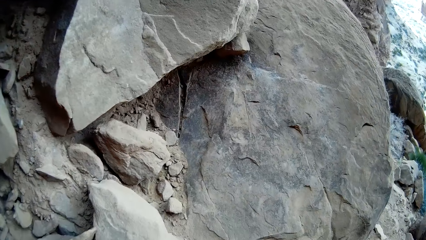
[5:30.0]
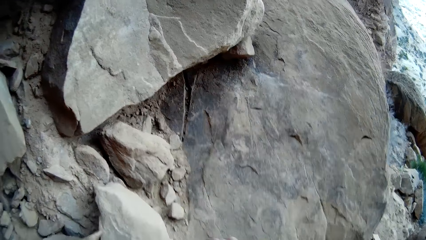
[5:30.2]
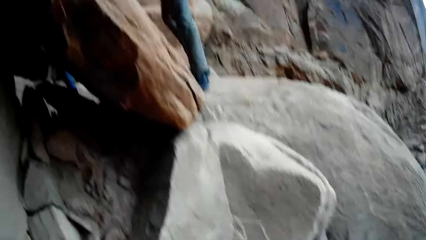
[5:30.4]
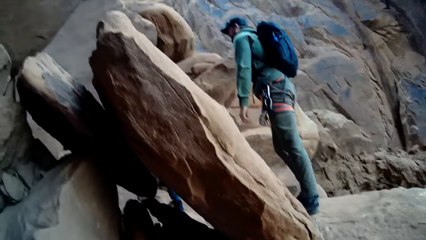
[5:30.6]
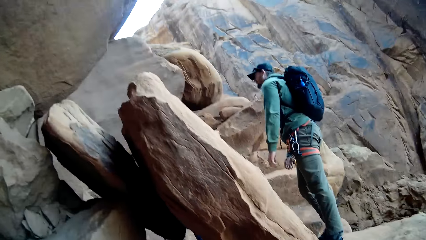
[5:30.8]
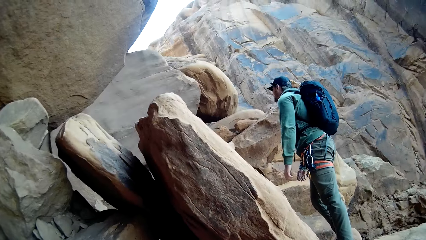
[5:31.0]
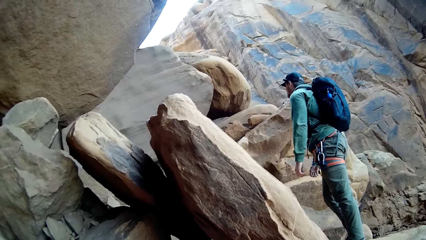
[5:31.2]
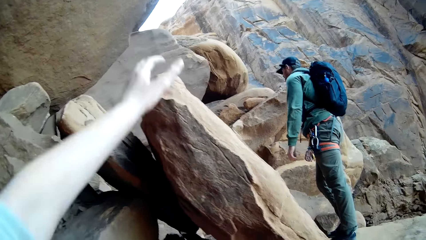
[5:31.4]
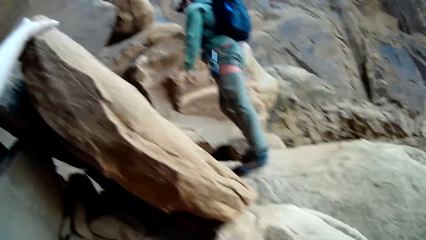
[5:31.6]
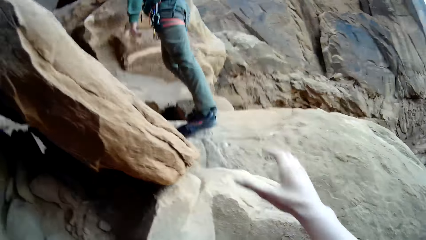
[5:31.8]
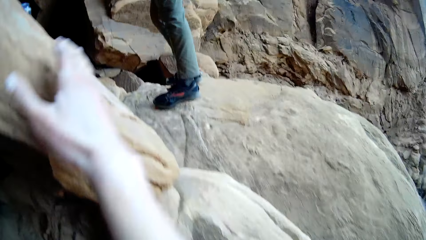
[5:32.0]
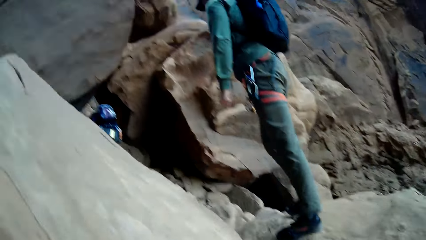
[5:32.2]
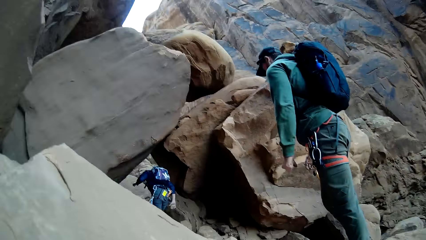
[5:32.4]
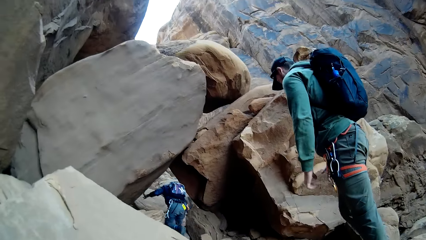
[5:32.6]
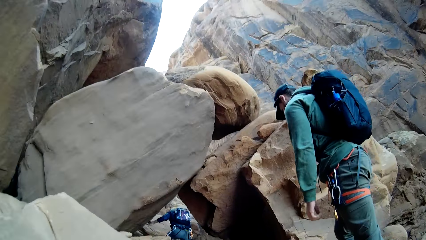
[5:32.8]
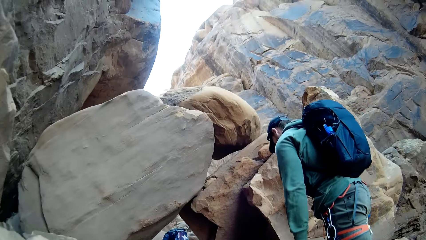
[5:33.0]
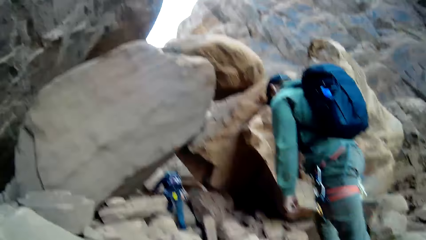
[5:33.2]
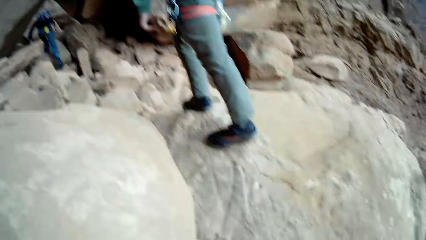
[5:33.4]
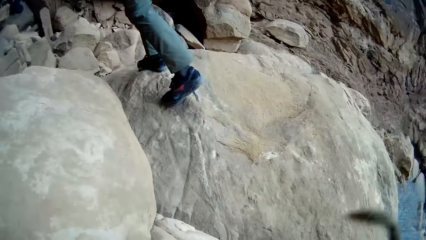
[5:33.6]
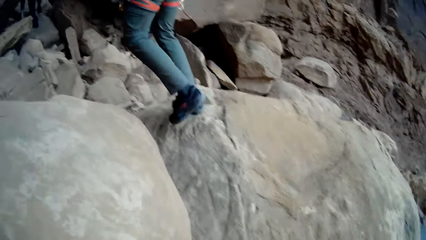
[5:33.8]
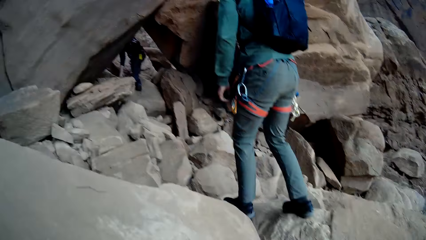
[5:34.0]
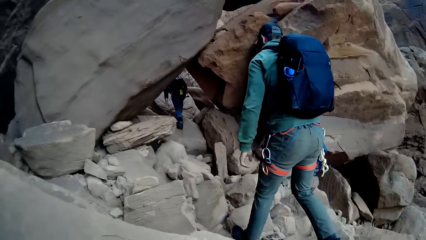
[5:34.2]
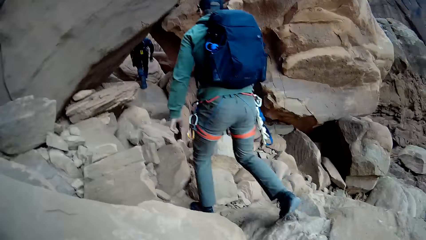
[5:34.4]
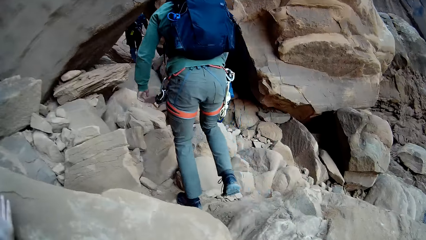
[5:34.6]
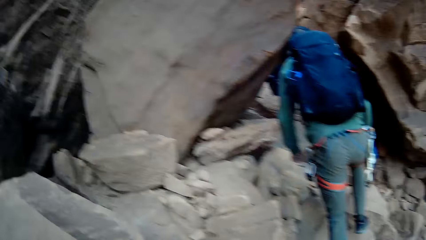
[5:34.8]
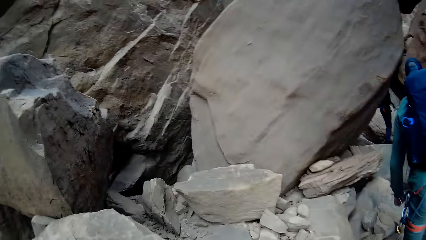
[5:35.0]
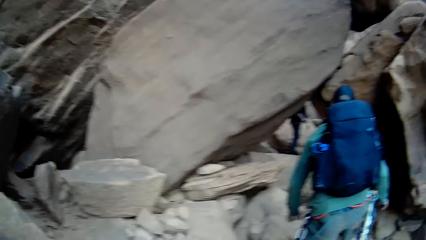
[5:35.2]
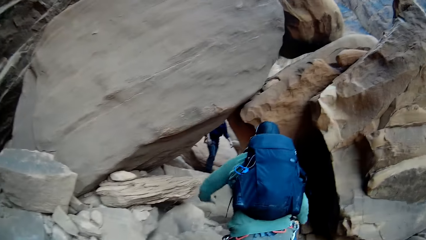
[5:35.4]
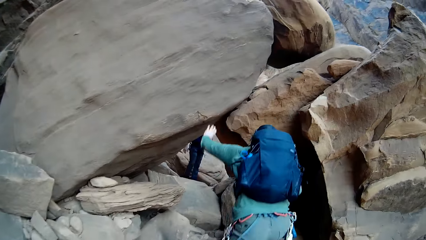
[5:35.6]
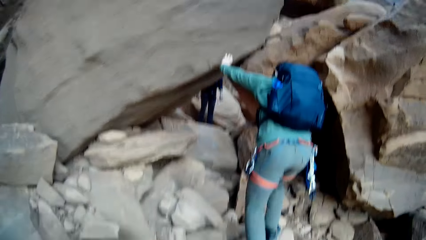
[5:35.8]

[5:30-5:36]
The camera wearer walks towards a man. He places his left hand on the rock. He places his right hand on the rock. He stares at another man. He stares at the rocks. He touches another rock with his left hand.

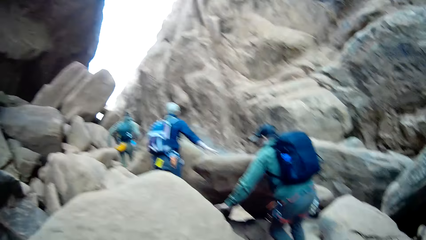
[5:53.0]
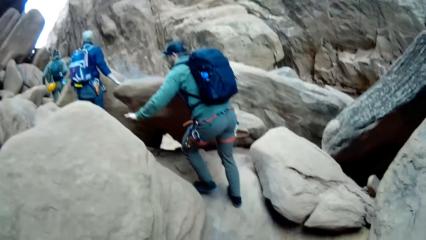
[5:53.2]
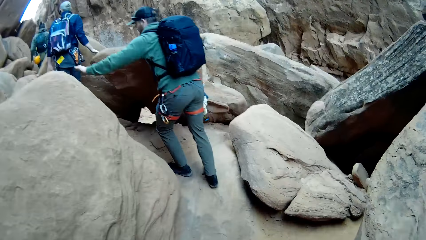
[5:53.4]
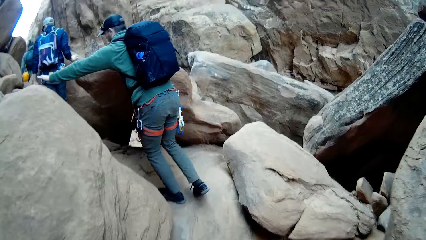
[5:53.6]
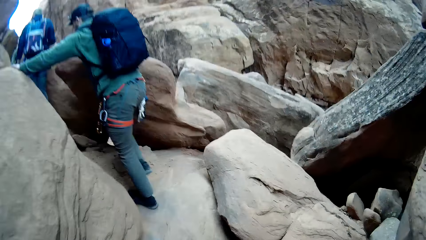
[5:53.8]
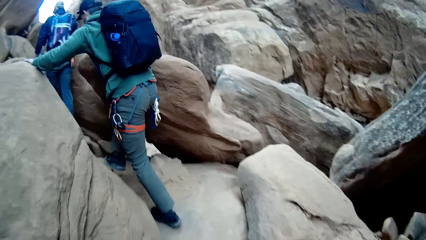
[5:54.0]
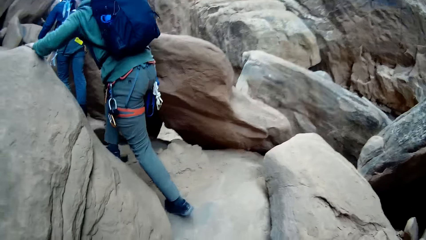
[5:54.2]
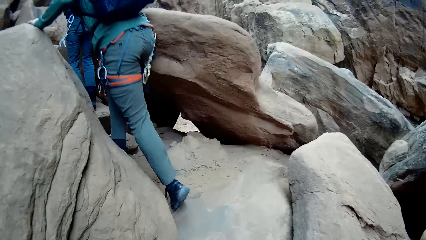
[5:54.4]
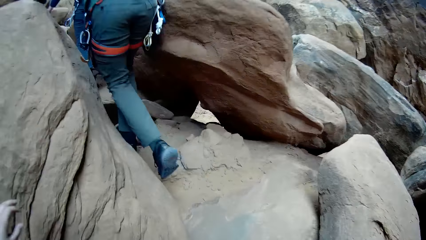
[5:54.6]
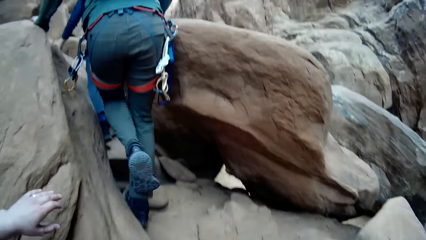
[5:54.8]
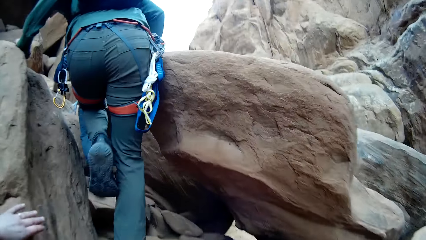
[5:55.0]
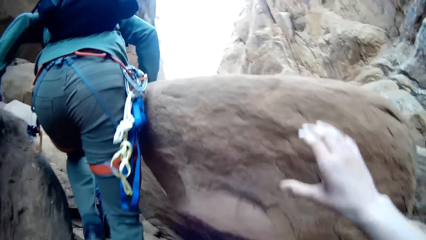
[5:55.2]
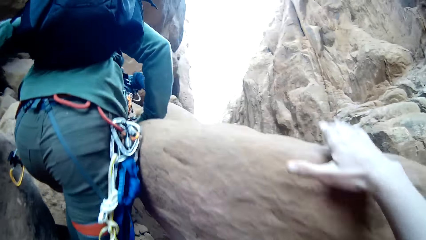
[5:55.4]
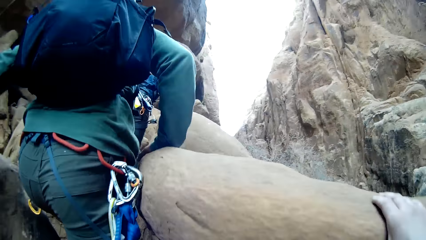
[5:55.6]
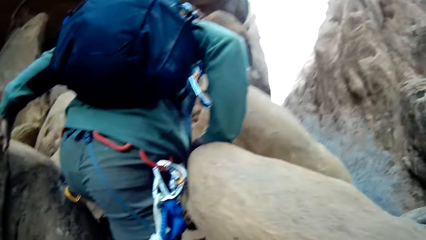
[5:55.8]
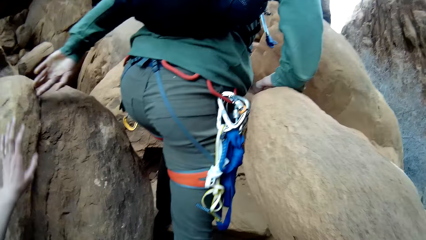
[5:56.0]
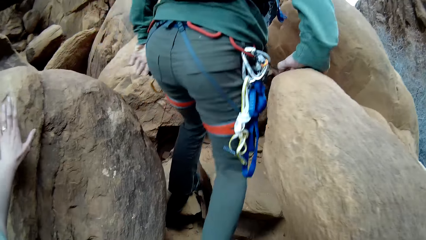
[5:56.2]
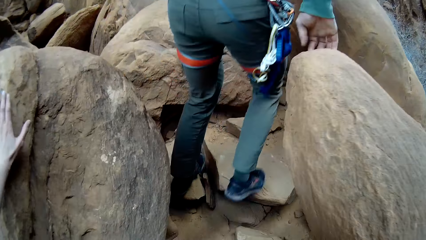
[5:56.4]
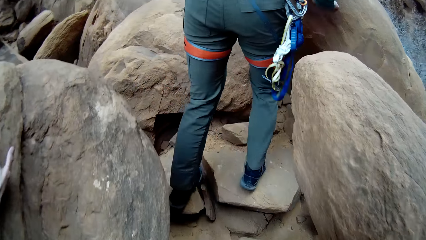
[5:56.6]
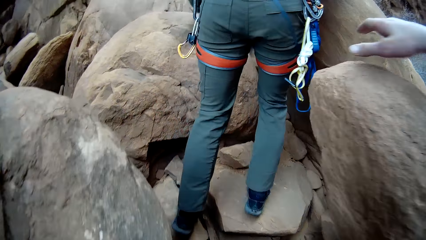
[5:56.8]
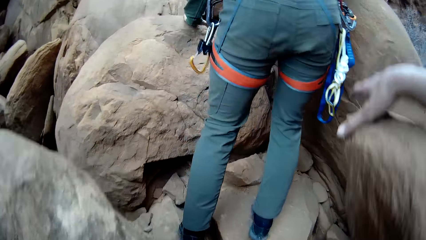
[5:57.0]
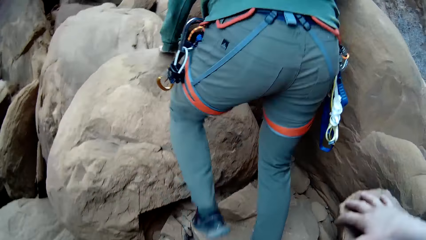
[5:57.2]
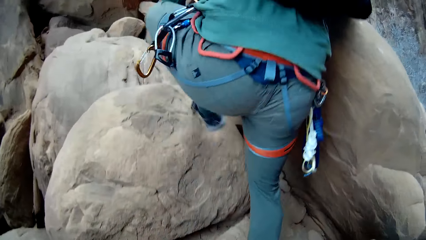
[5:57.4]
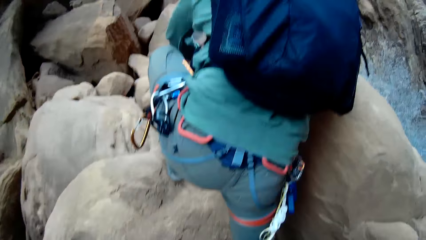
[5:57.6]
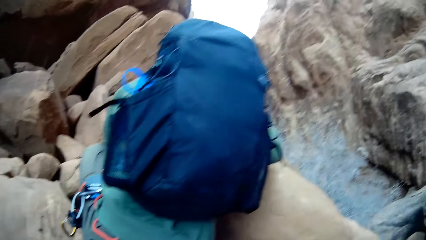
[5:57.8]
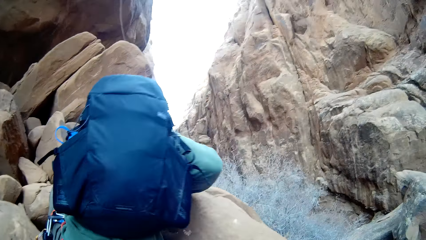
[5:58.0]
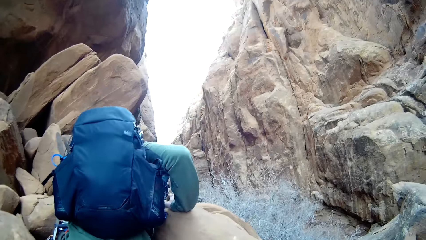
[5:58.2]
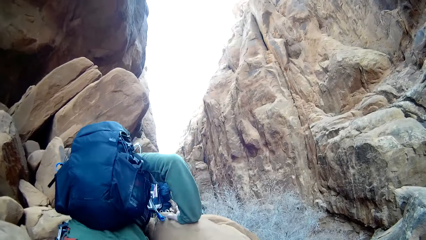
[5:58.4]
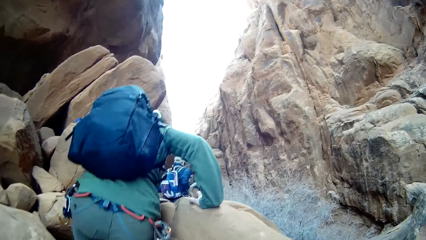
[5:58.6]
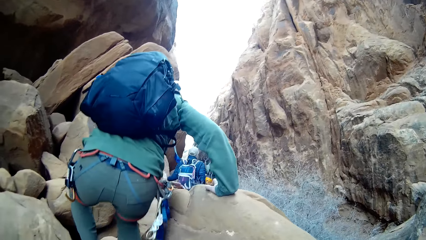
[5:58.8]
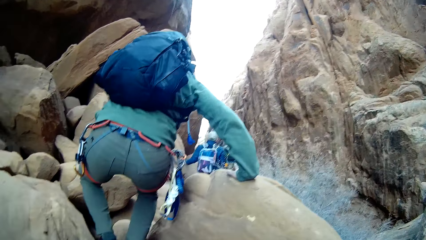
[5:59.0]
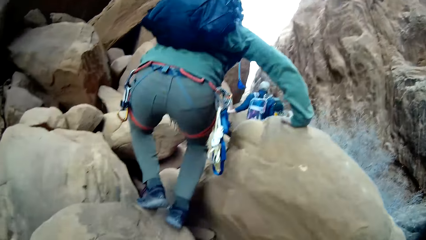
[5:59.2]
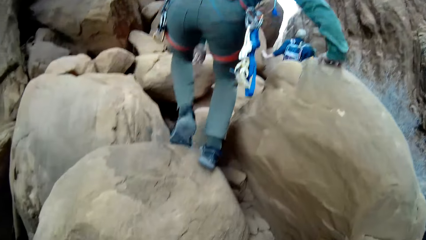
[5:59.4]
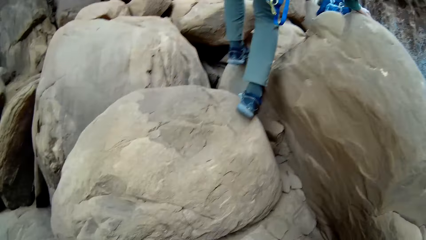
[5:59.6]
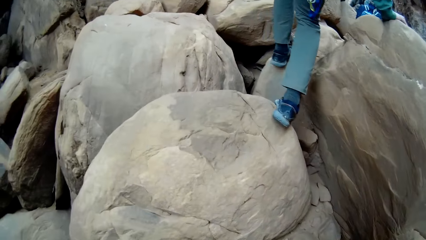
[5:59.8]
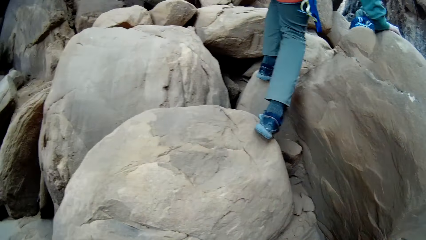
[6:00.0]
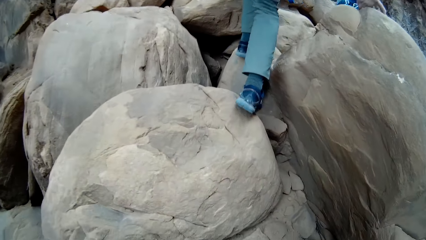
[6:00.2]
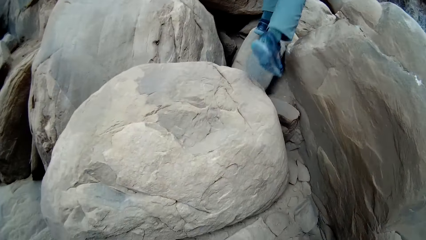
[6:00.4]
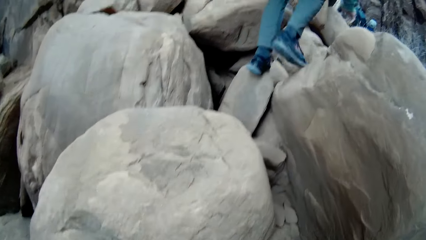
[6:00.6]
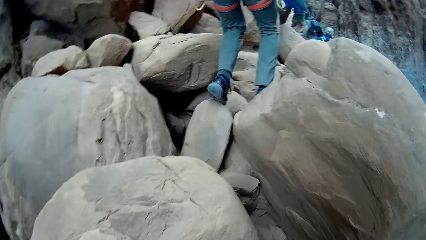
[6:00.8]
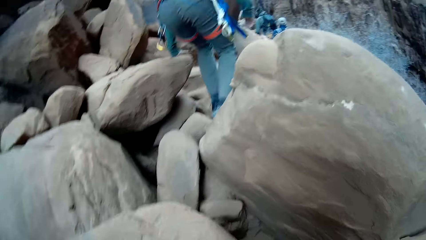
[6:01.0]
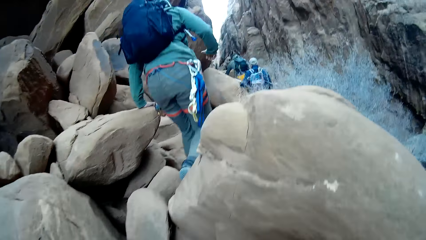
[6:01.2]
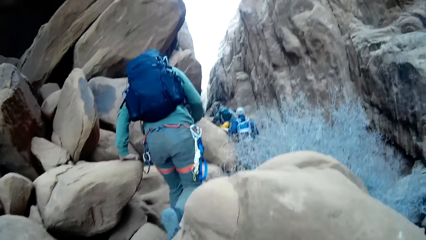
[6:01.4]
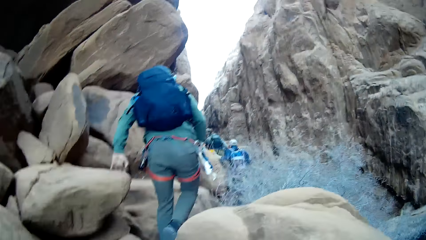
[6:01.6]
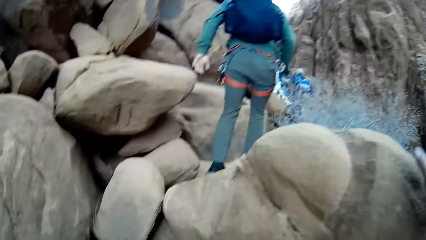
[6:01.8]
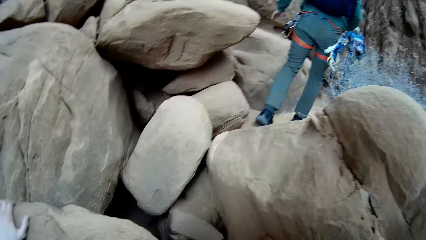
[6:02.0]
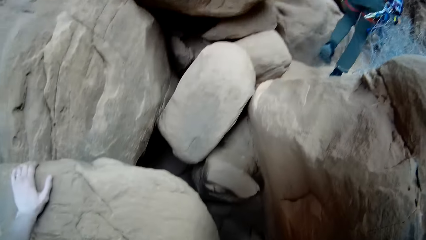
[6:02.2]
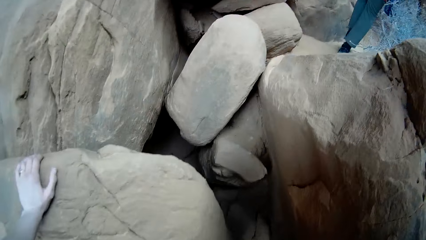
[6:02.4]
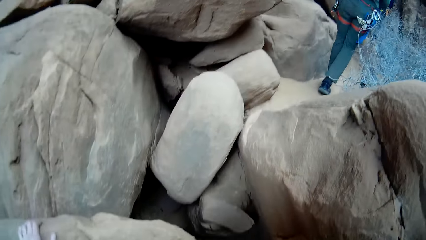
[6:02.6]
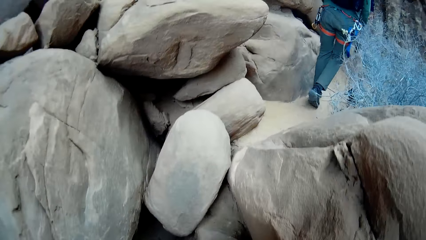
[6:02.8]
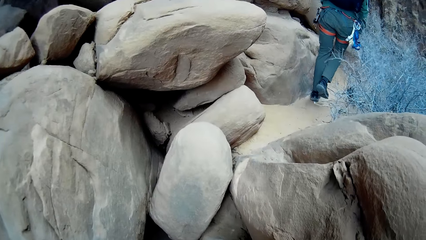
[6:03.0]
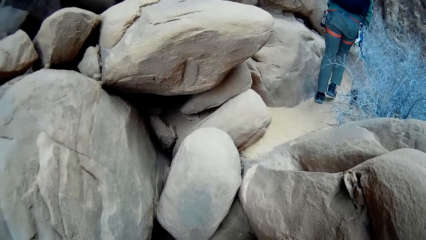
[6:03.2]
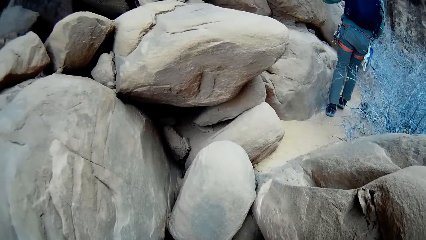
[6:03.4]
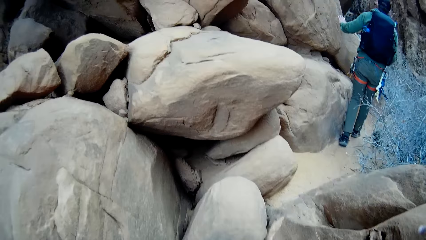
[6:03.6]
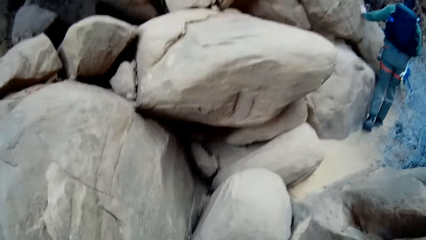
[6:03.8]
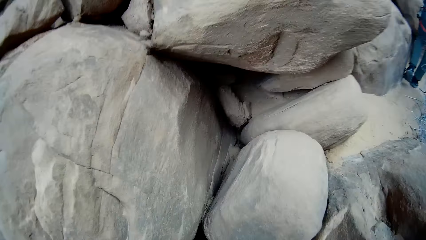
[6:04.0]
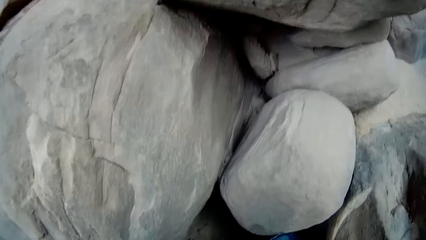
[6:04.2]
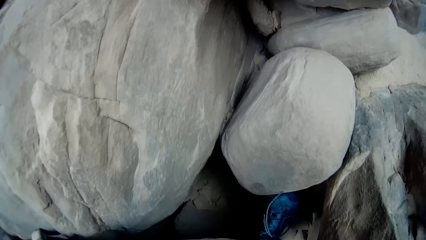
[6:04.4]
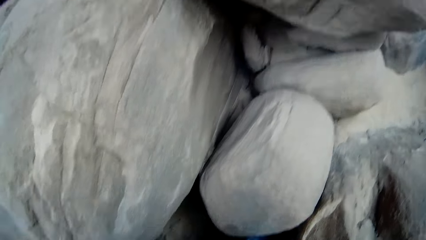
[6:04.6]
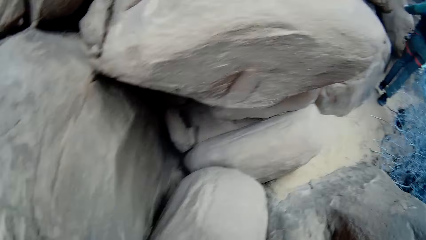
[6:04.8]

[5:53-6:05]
The camera wearer places his left hand on the rock. He places his right hand on the rock. He places his left hand on the rock. He places his right hand on the rock. He walks towards a man. He touches another rock with his left hand.
